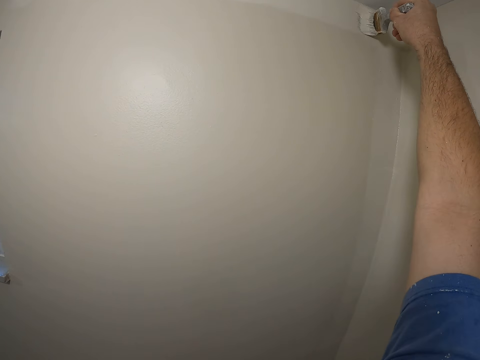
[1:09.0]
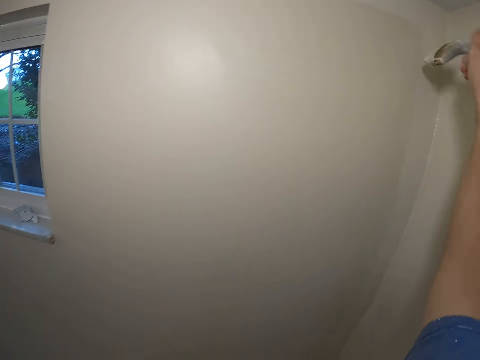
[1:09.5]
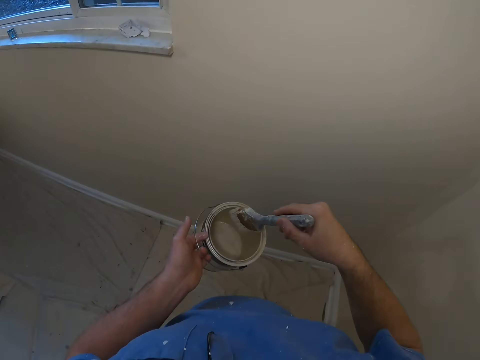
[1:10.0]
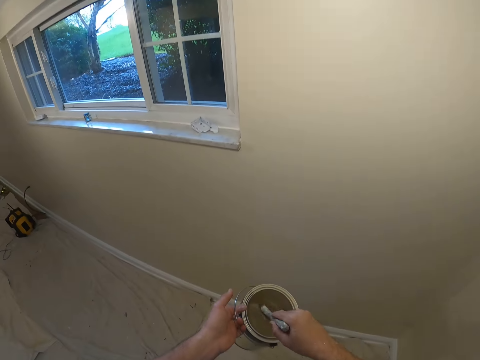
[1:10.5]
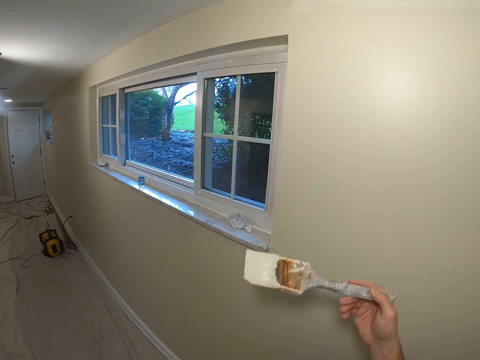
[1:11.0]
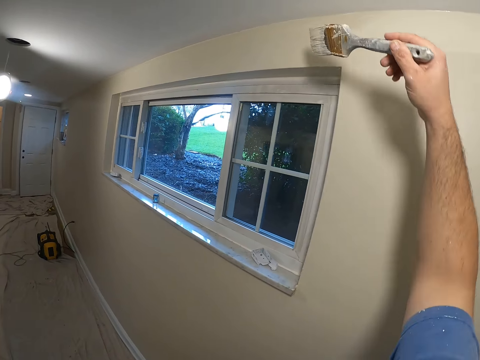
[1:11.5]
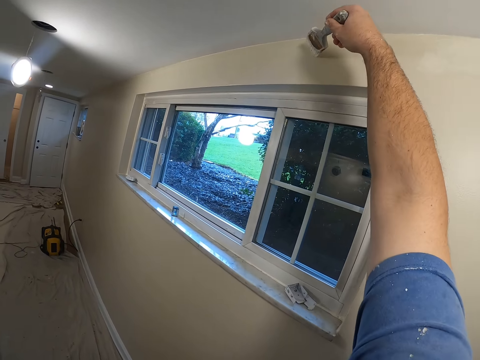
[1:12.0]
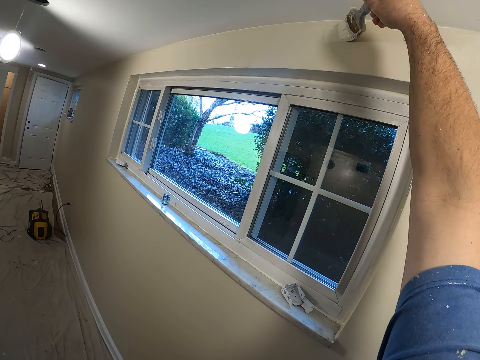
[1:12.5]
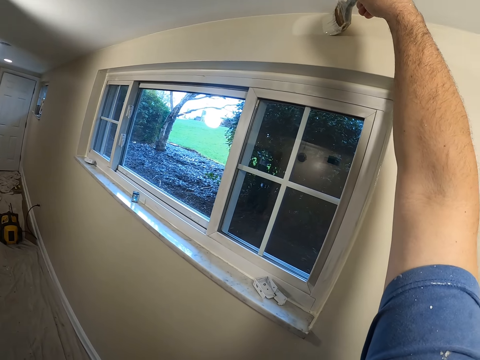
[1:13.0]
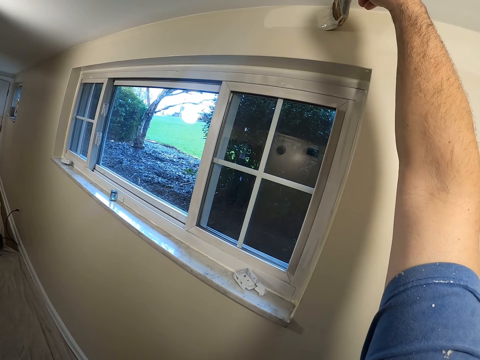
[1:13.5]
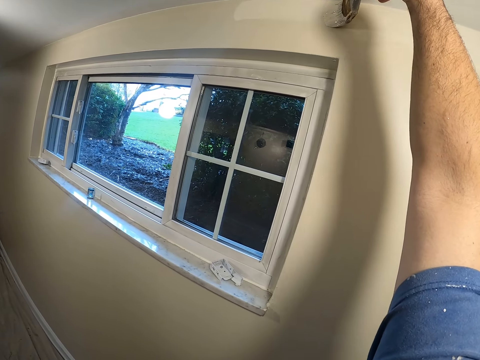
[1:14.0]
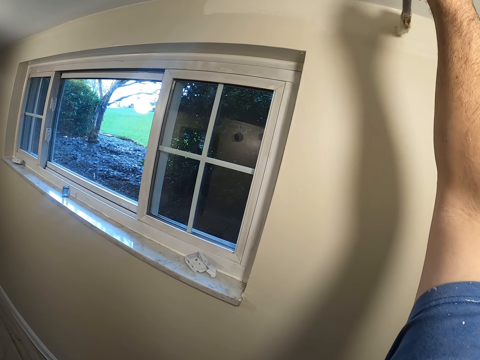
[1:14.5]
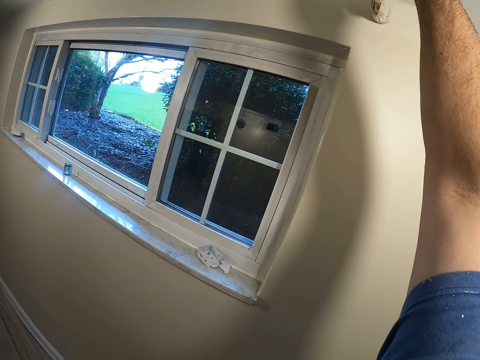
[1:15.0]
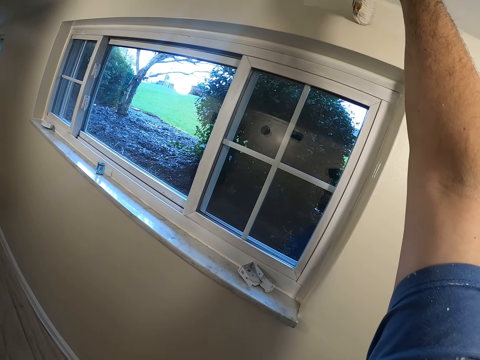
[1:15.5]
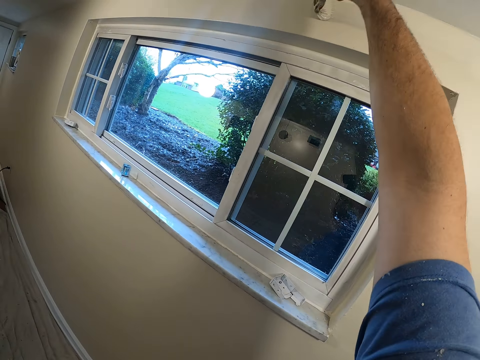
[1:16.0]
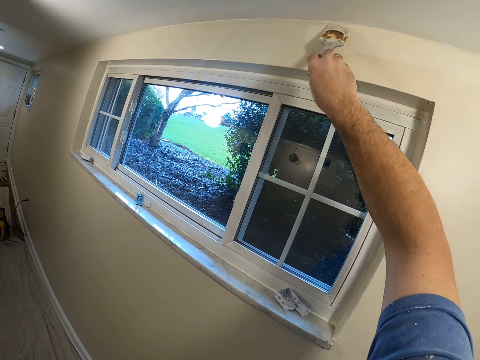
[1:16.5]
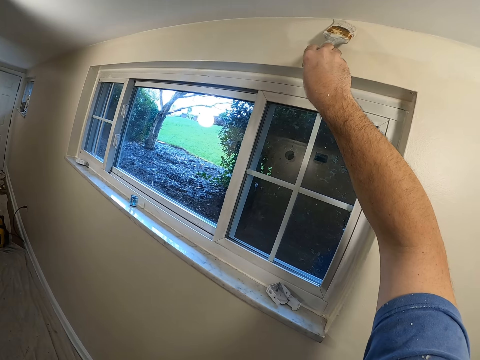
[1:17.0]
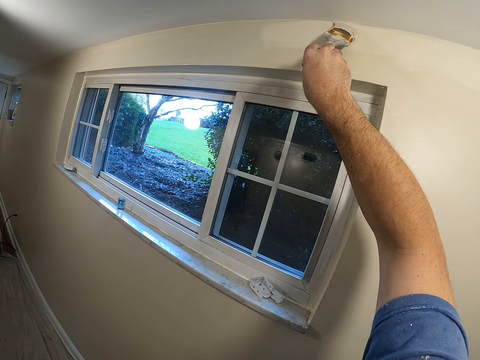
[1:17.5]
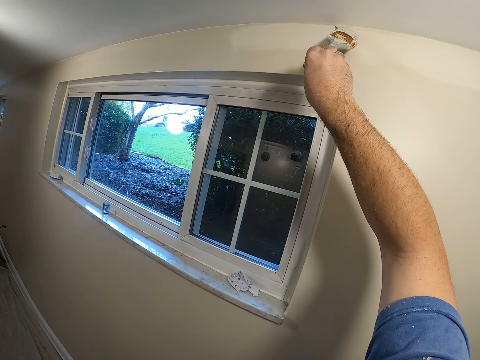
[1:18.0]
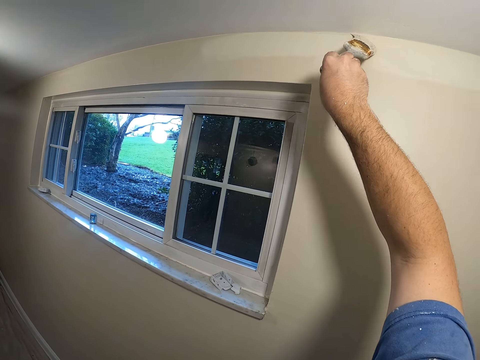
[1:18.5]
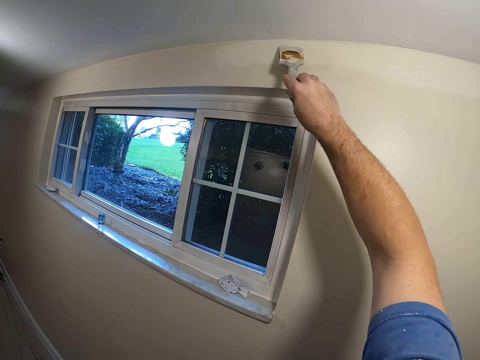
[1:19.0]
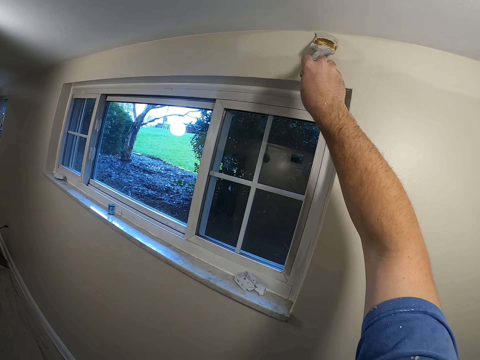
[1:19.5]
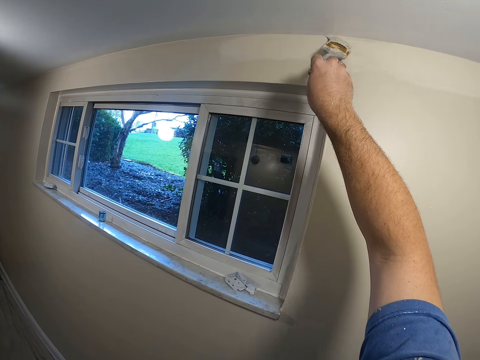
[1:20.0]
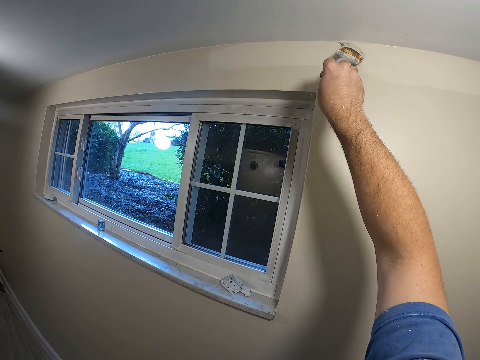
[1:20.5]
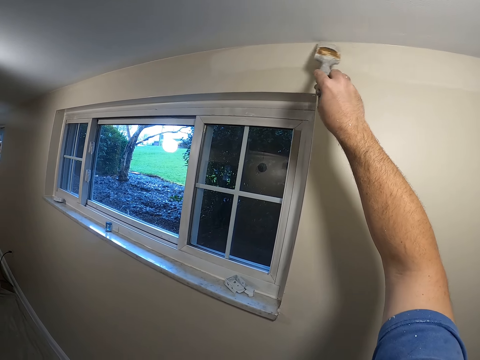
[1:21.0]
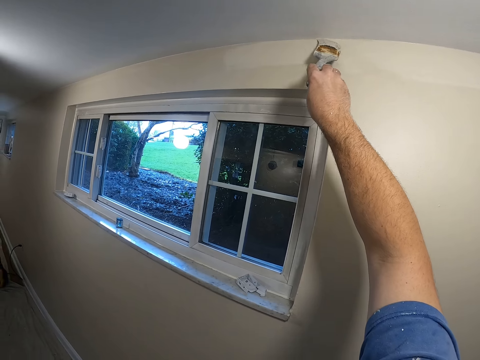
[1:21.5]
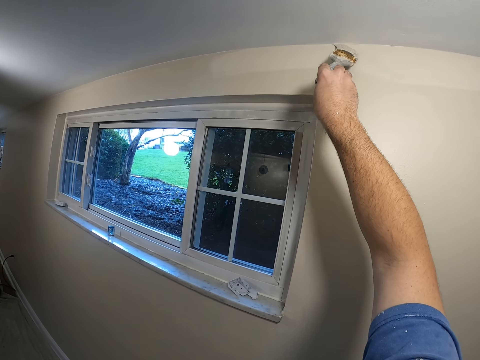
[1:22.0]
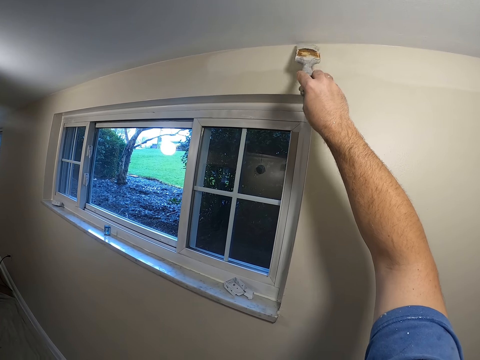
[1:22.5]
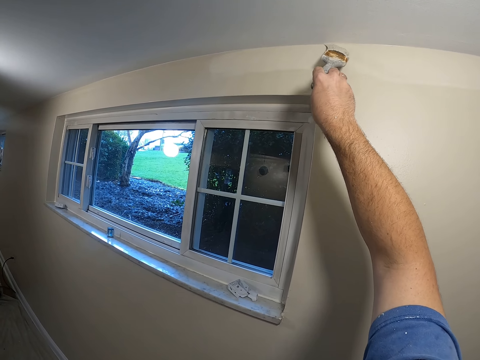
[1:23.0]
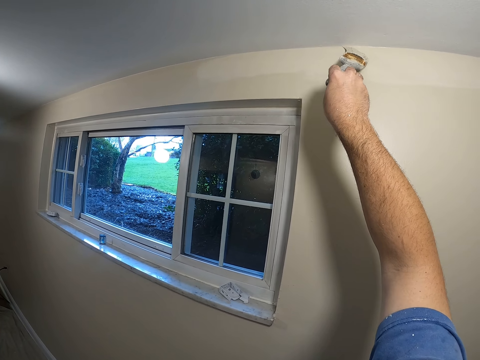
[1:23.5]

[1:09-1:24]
The camera wearer dips the paint brush into the paint bucket. They paint the wall of the room with the paint brush.

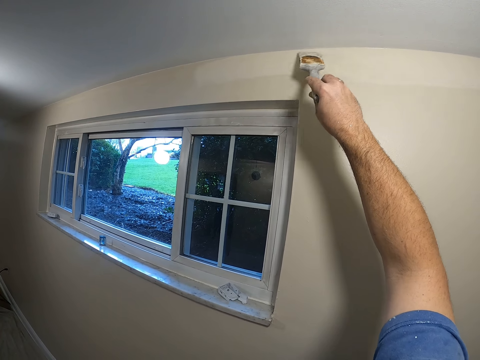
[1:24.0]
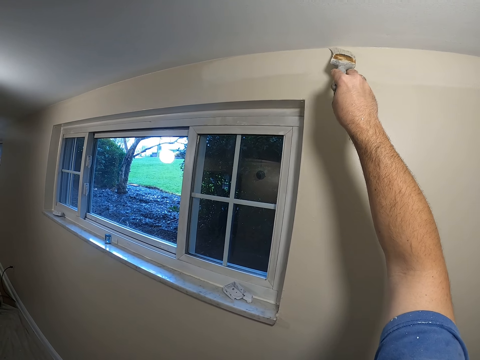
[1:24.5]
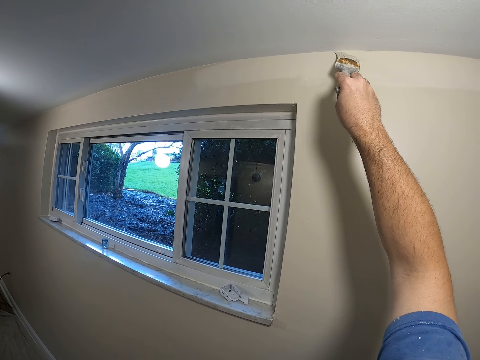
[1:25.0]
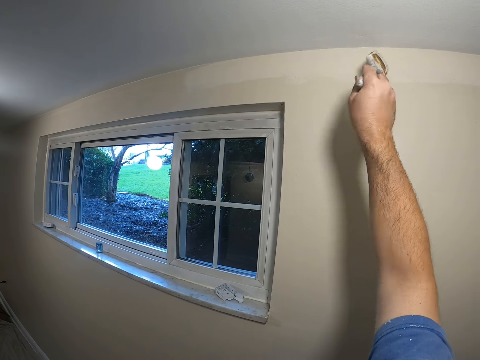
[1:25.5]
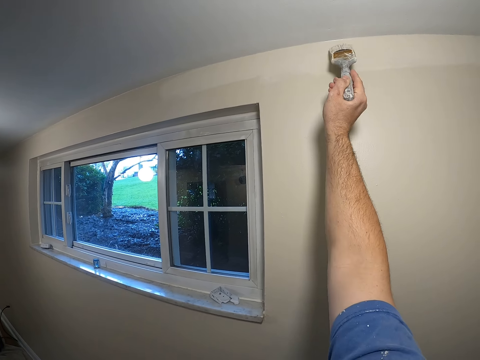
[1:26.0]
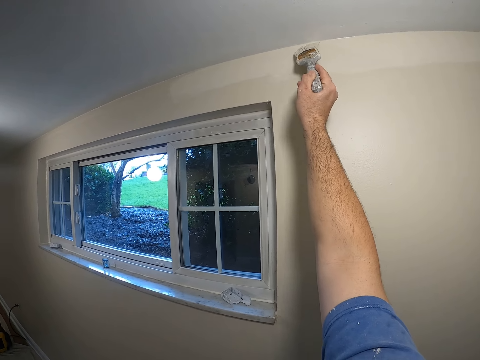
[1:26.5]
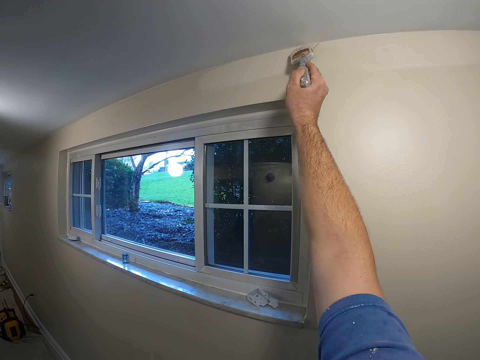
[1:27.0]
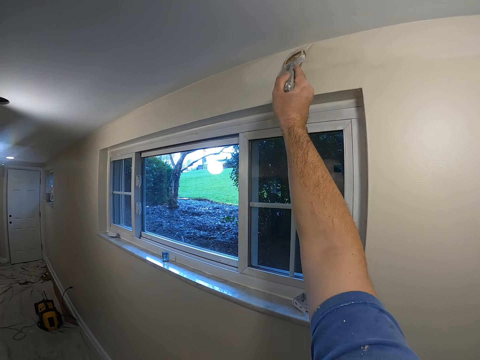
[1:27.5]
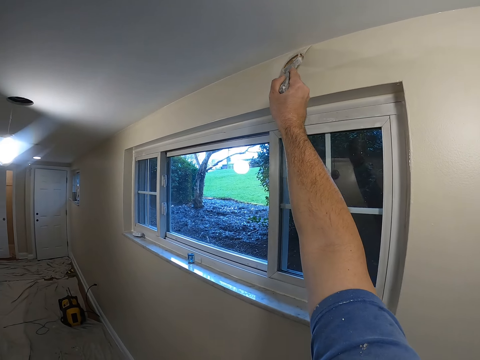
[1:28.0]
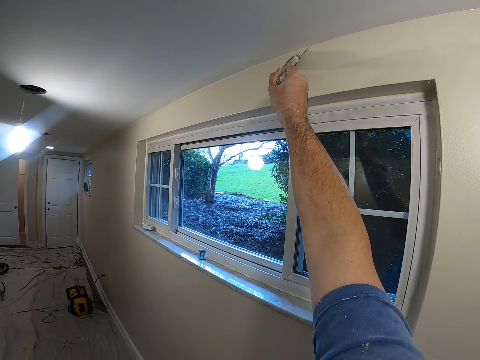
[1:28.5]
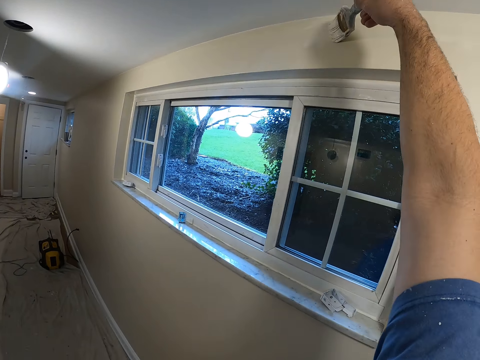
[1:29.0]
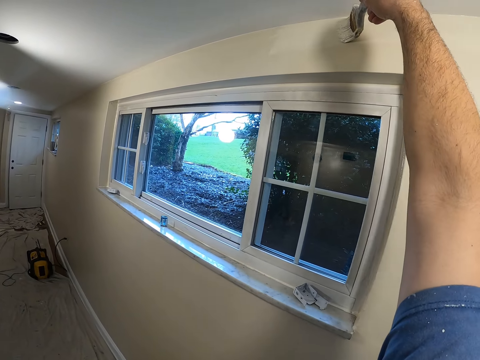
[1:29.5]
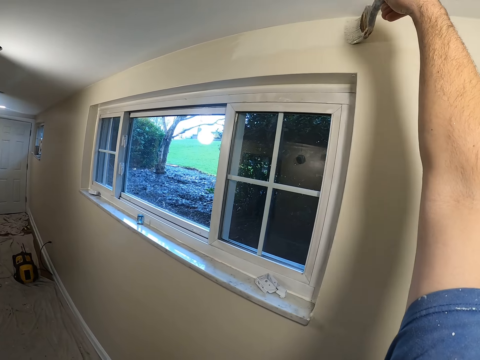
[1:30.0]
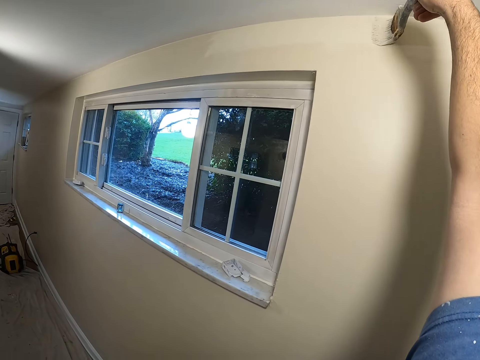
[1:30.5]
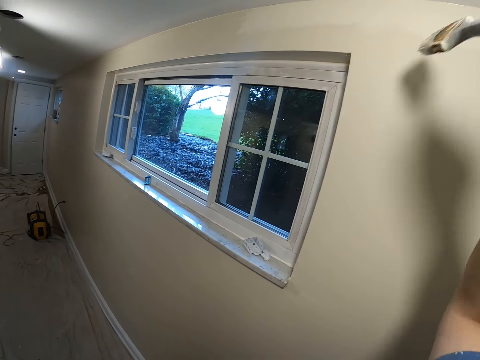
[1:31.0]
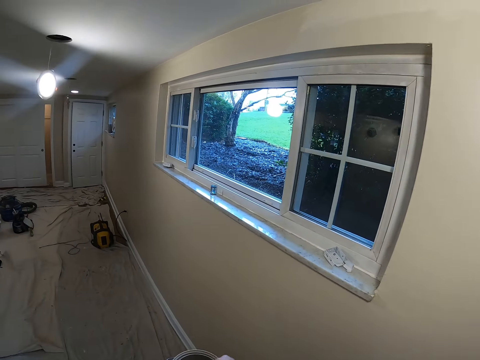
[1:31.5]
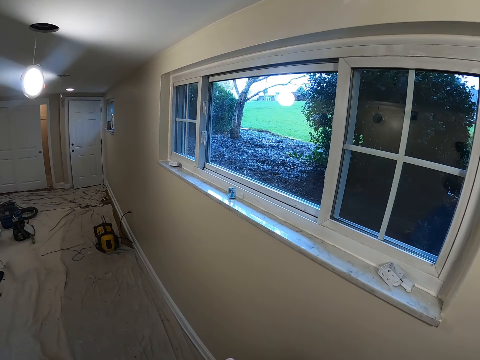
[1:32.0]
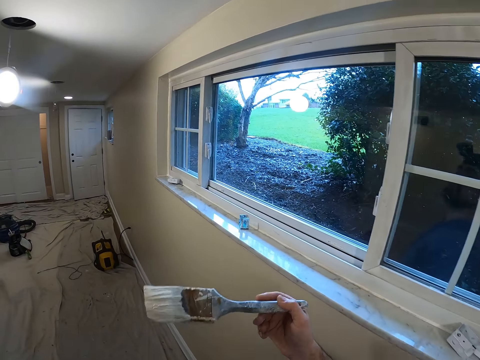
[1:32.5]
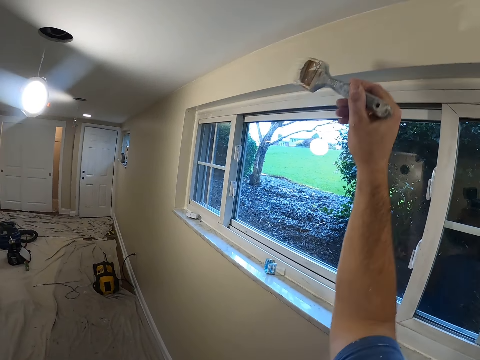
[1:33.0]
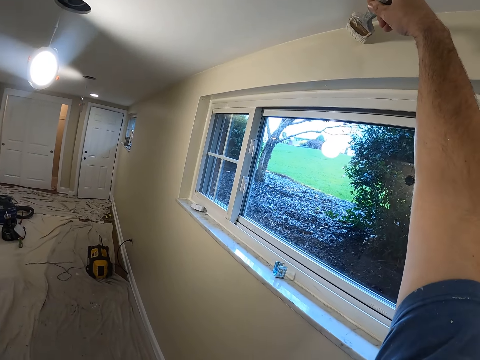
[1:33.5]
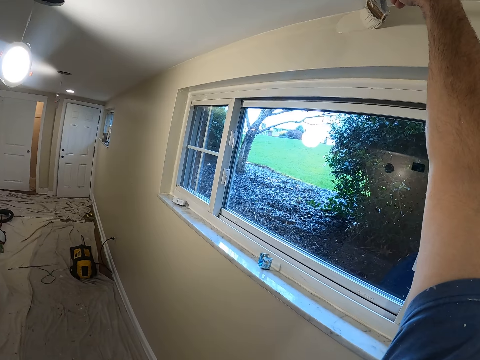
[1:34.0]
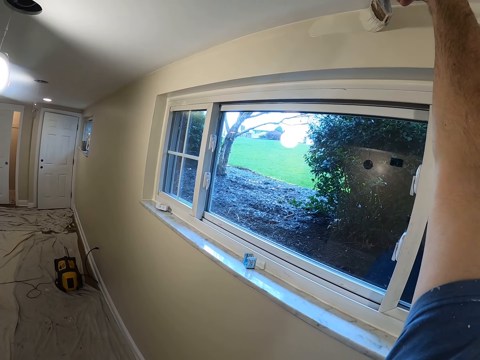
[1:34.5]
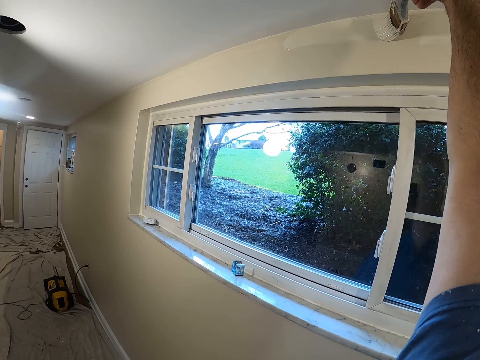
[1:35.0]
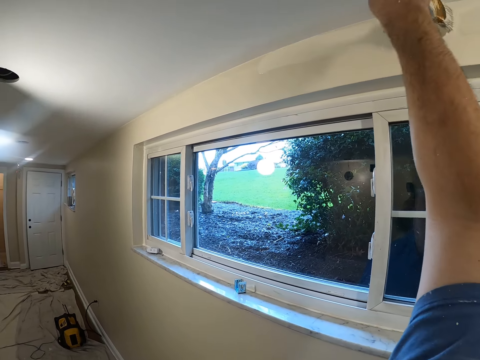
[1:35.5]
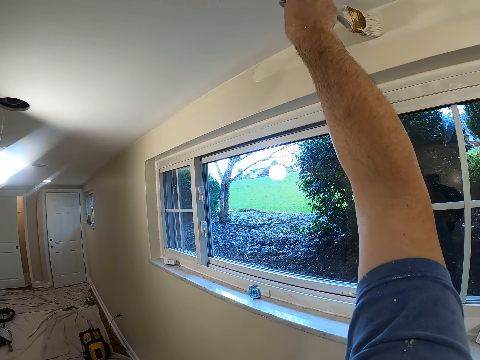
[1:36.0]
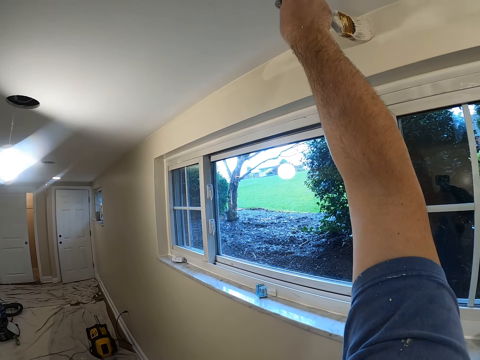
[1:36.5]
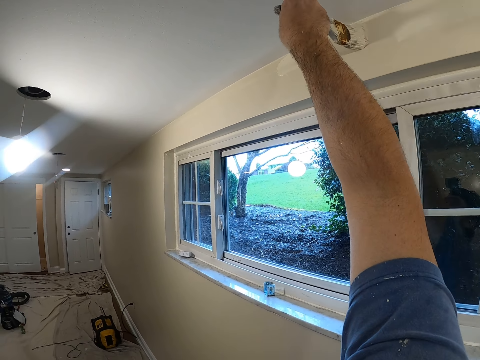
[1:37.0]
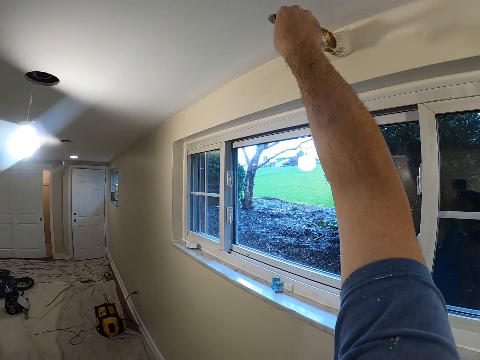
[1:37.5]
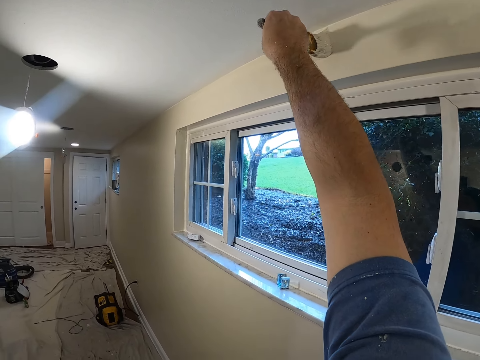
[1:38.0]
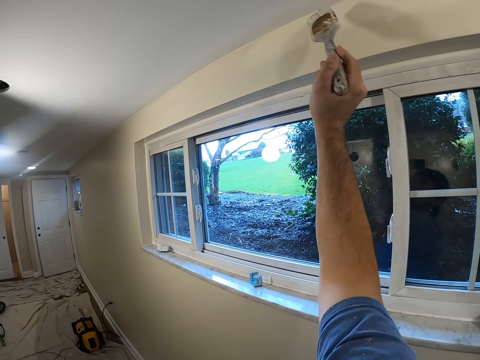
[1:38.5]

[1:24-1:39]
The camera wearer dips the paint brush into the paint bucket. They paint the wall of the room with the paint brush.
